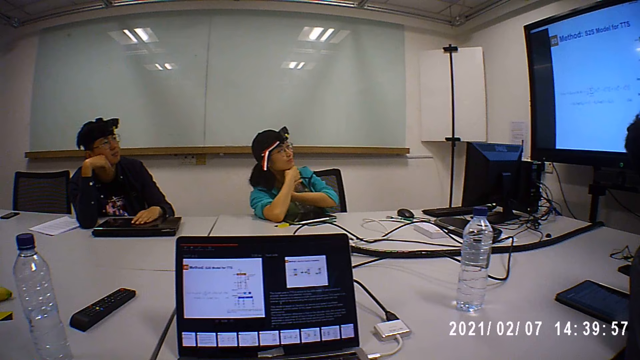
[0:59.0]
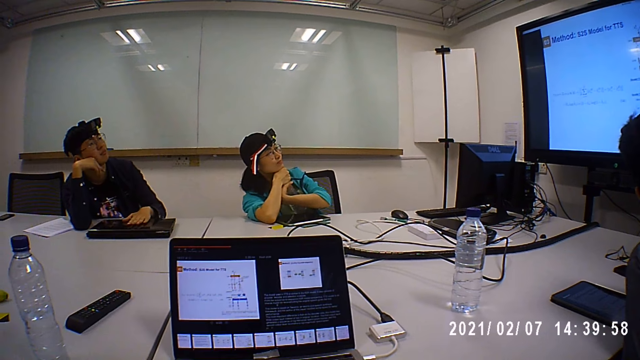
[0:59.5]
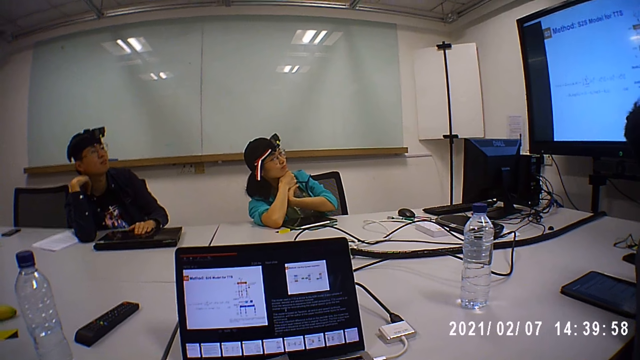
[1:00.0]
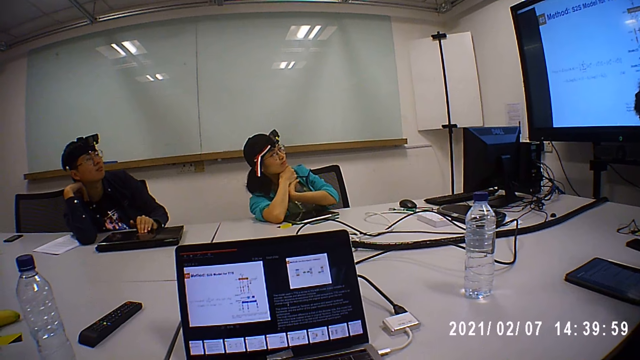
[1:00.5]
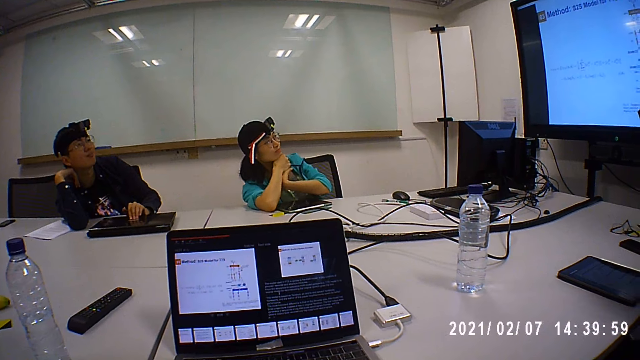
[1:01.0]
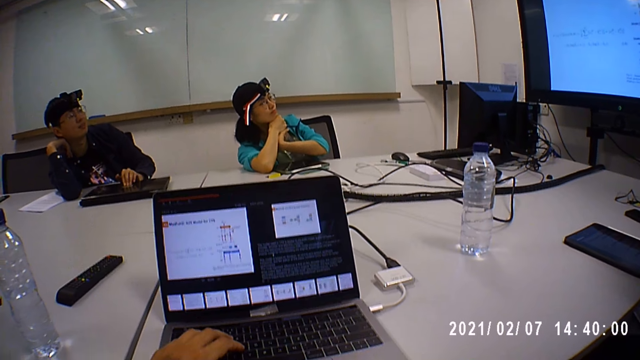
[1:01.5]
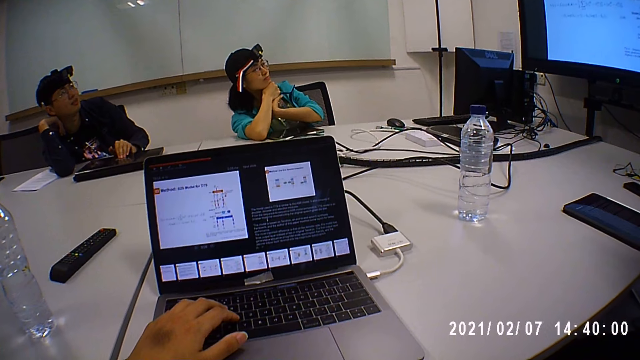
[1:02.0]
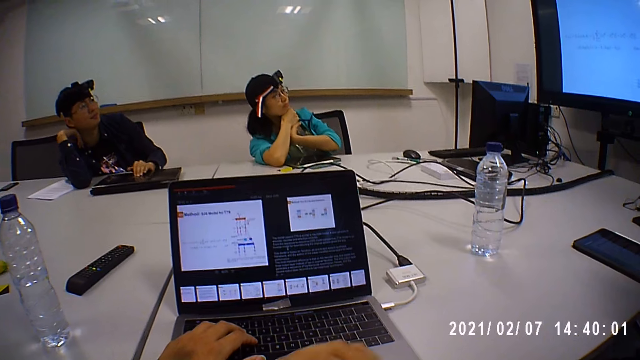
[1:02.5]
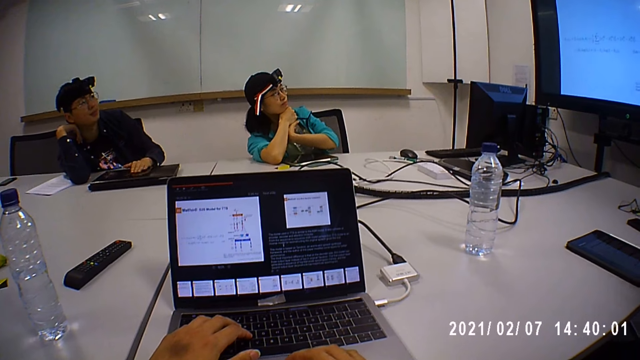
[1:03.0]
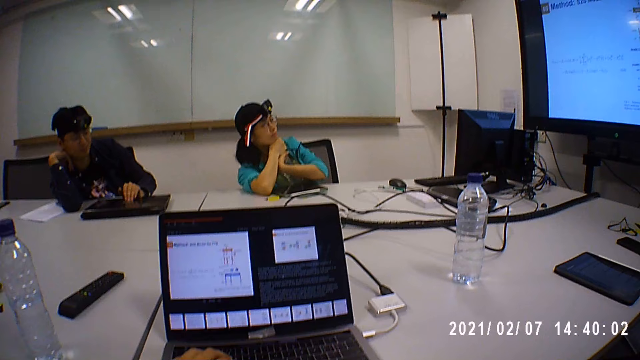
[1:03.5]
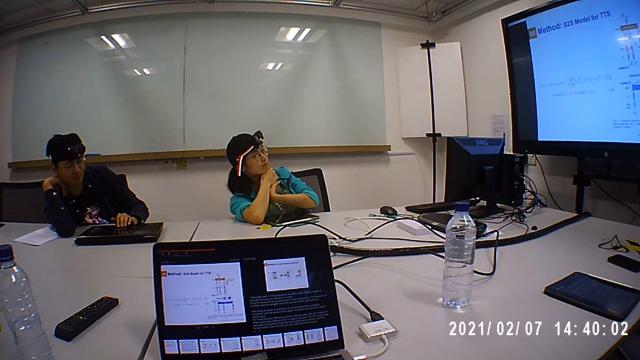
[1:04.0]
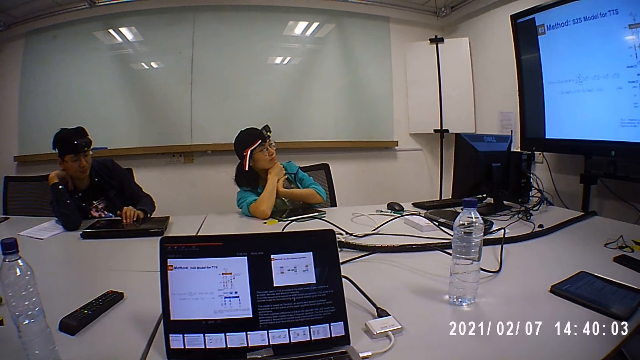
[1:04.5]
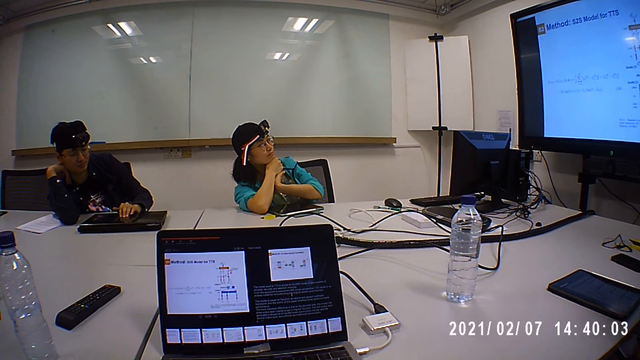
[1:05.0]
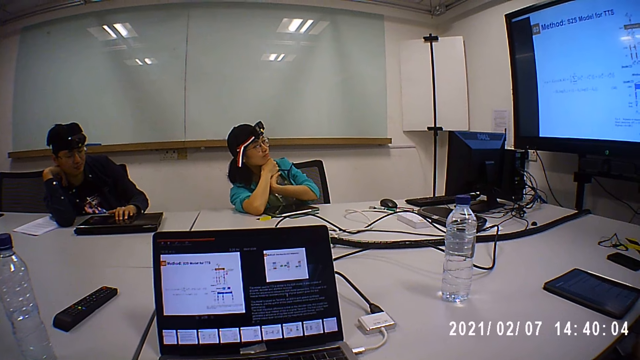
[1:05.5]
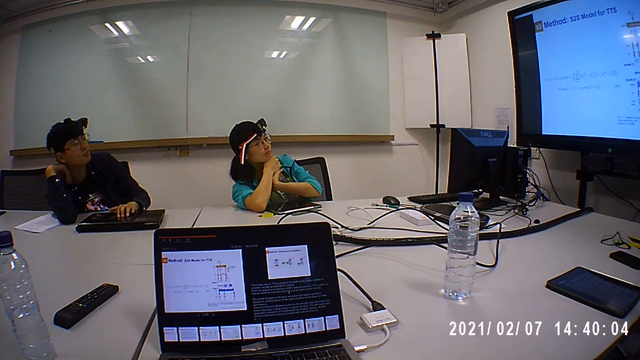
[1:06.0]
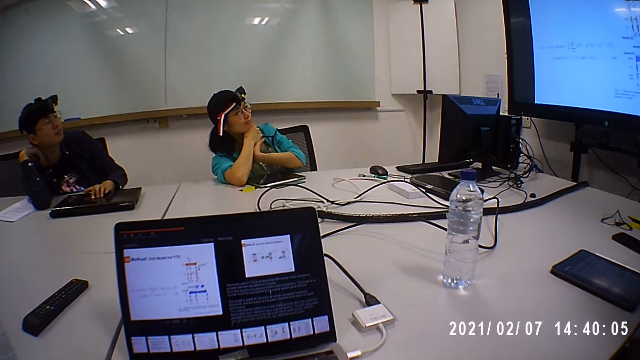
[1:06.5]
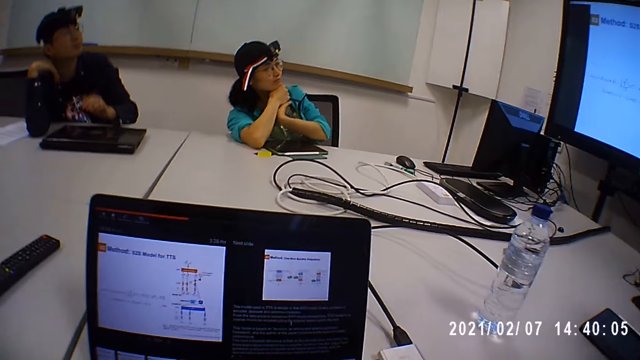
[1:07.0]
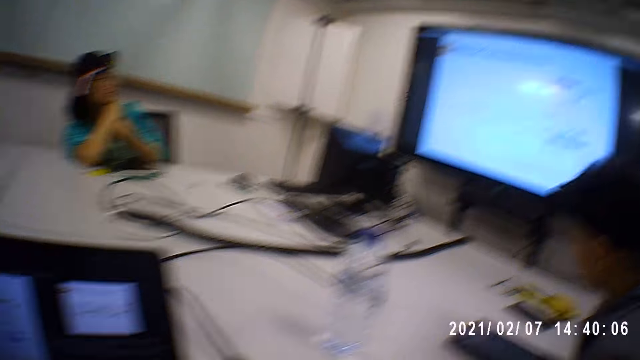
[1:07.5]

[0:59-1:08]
The camera wearer puts his hands on the laptop.

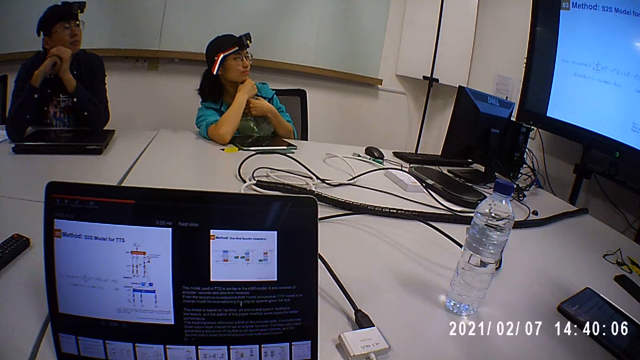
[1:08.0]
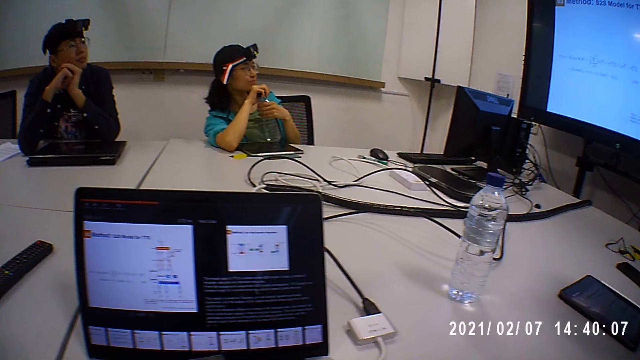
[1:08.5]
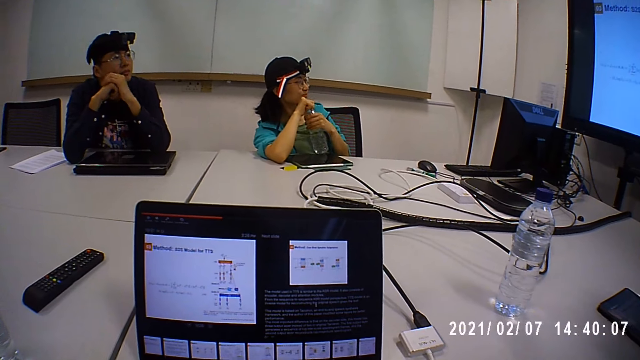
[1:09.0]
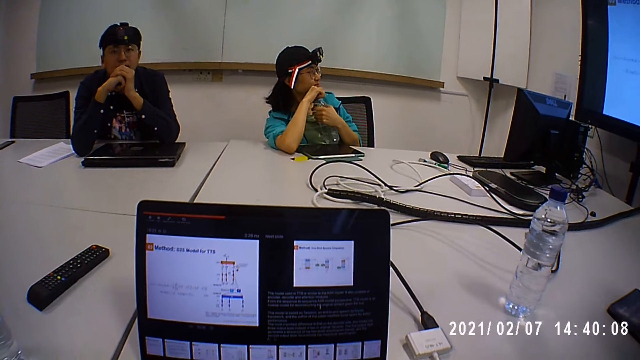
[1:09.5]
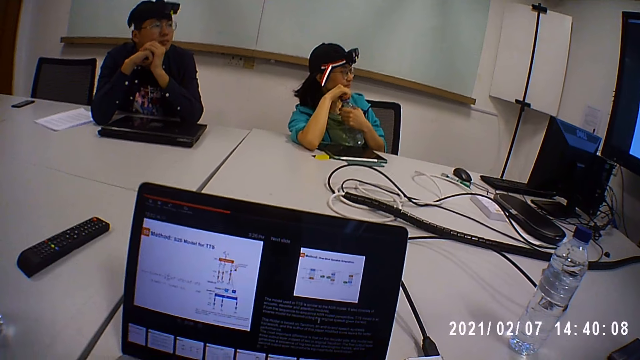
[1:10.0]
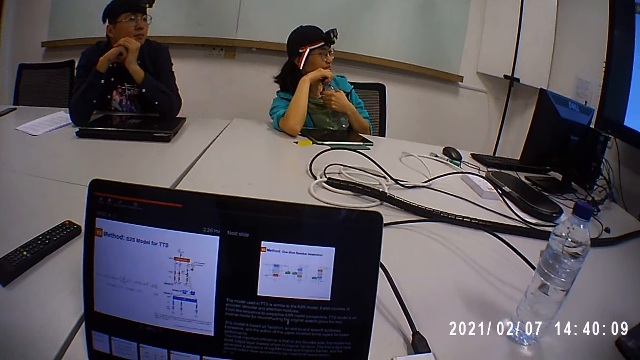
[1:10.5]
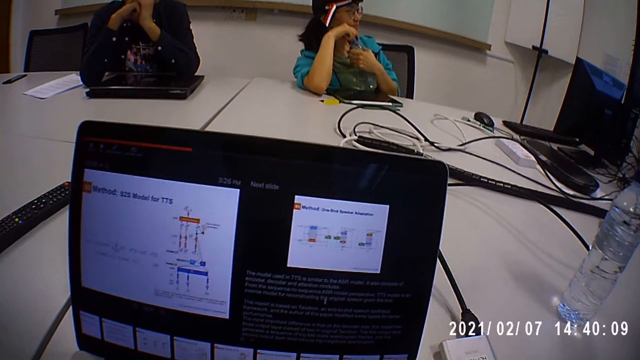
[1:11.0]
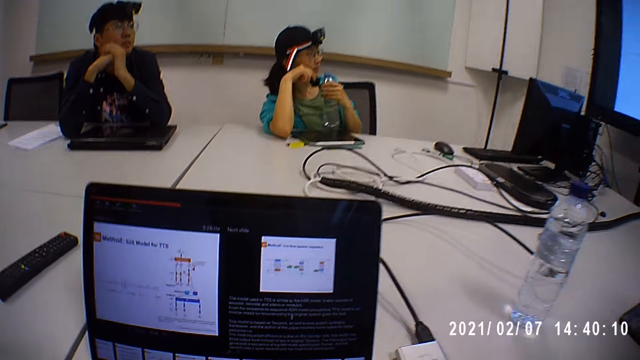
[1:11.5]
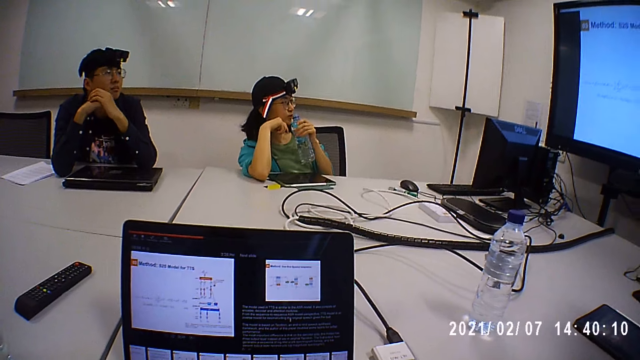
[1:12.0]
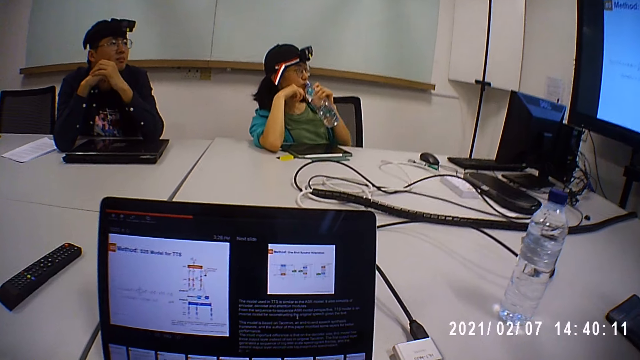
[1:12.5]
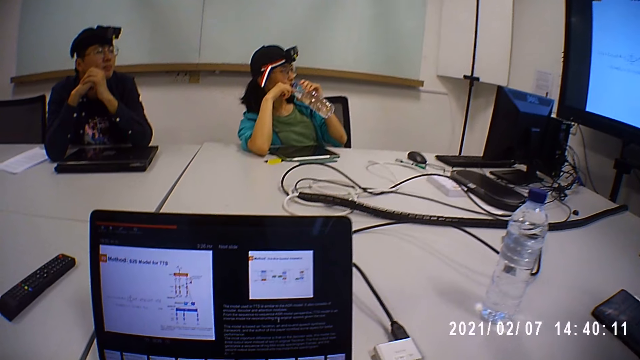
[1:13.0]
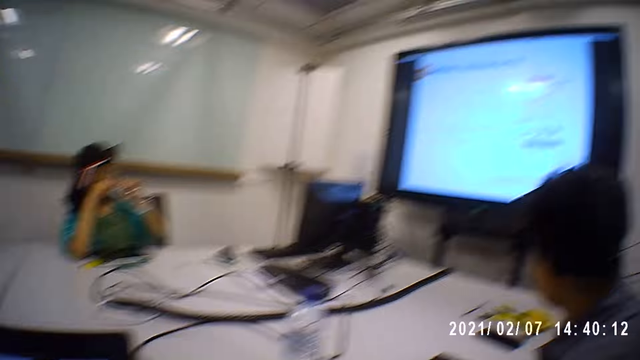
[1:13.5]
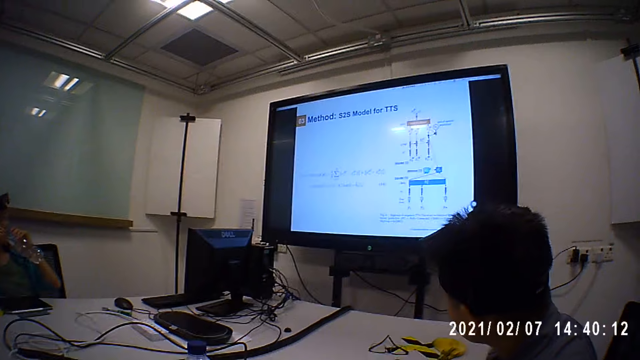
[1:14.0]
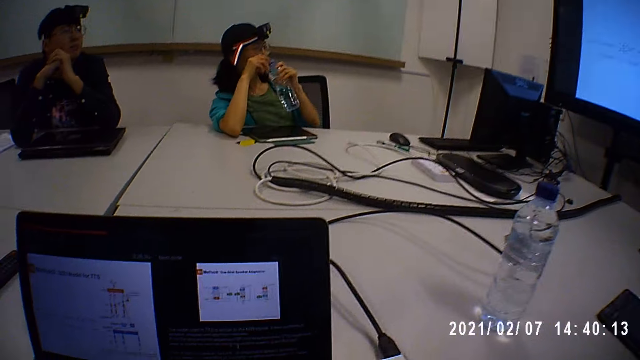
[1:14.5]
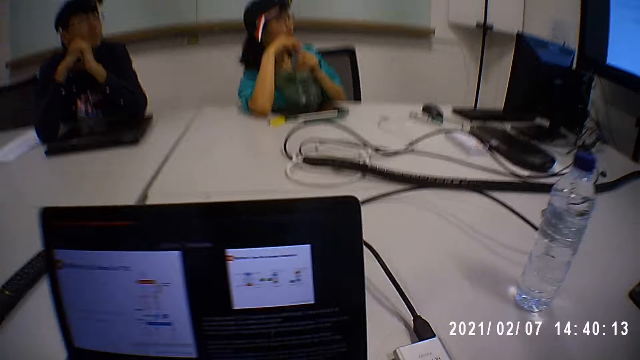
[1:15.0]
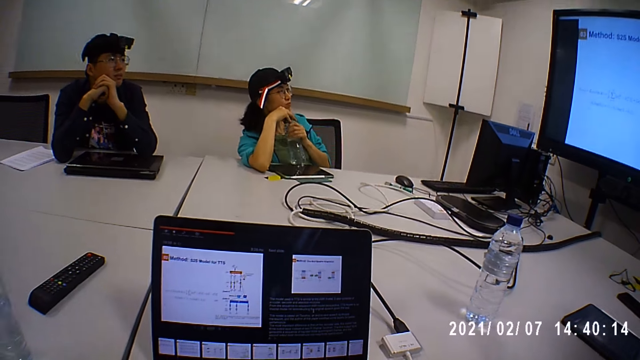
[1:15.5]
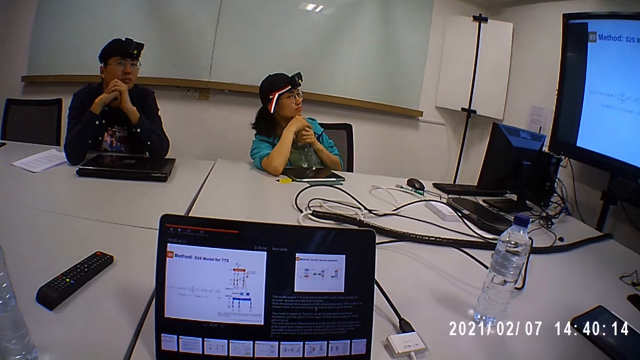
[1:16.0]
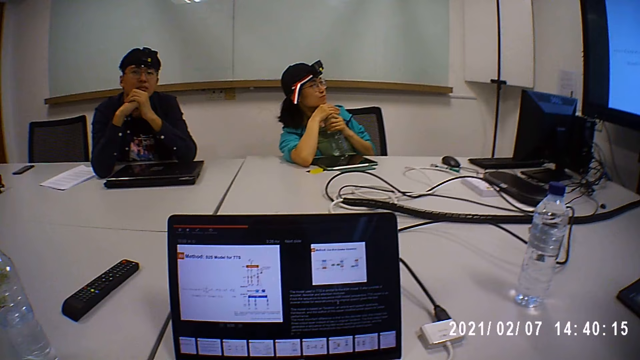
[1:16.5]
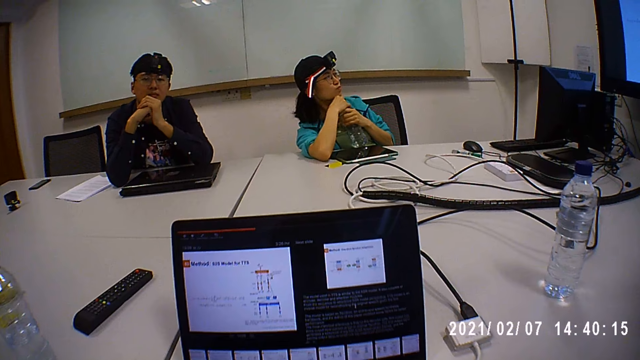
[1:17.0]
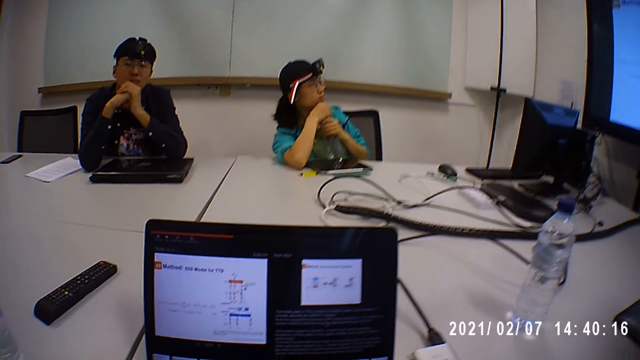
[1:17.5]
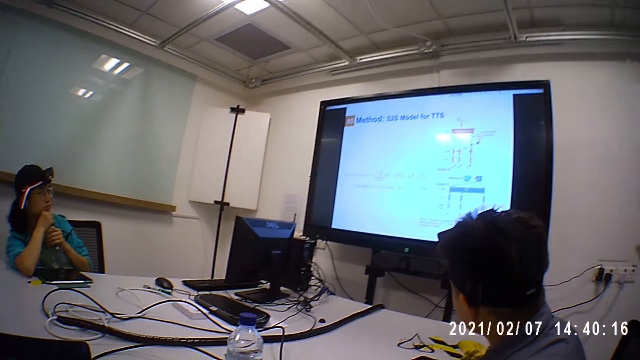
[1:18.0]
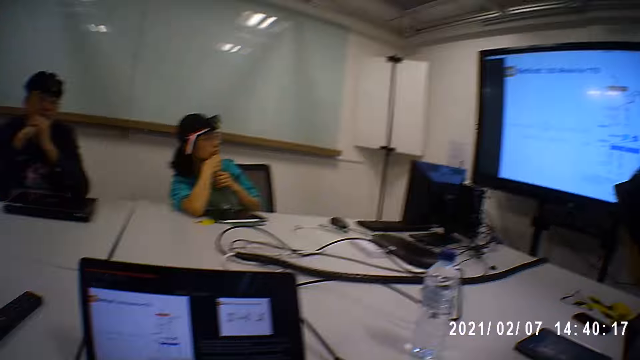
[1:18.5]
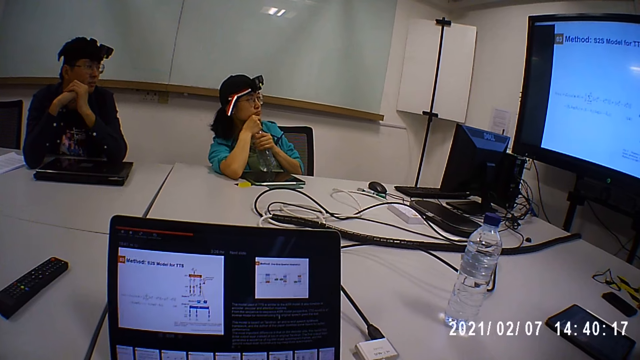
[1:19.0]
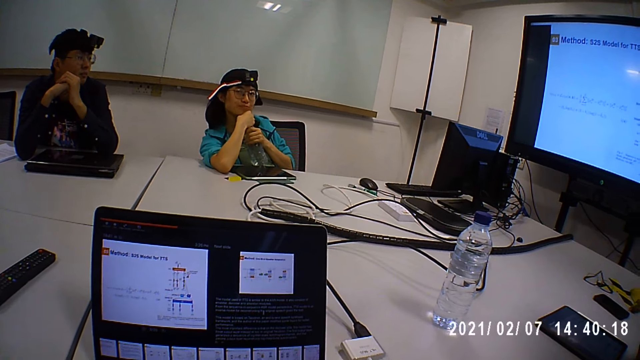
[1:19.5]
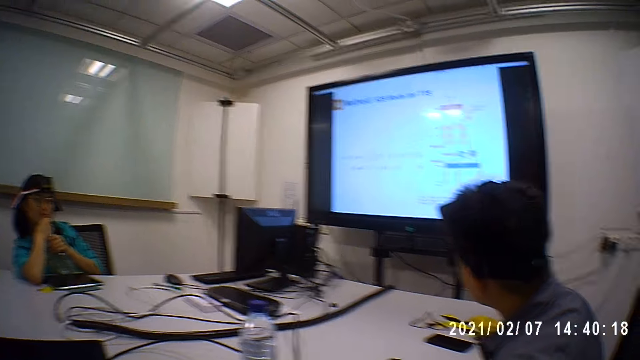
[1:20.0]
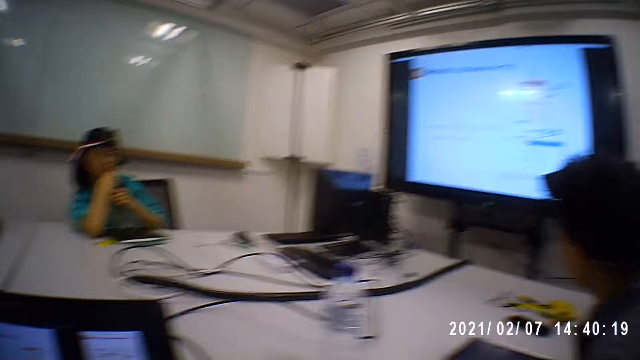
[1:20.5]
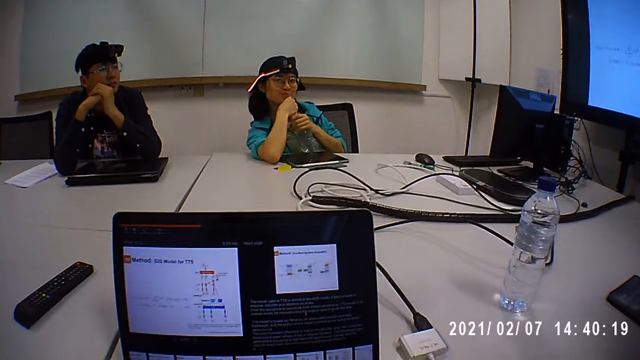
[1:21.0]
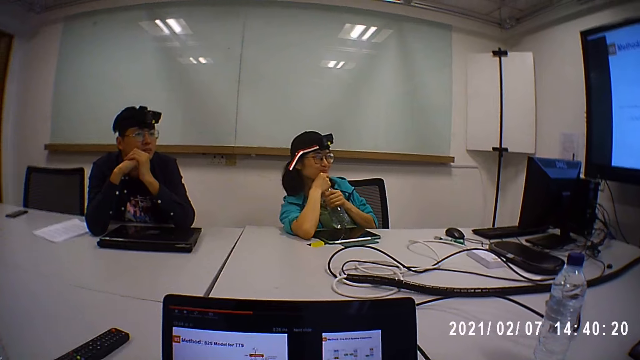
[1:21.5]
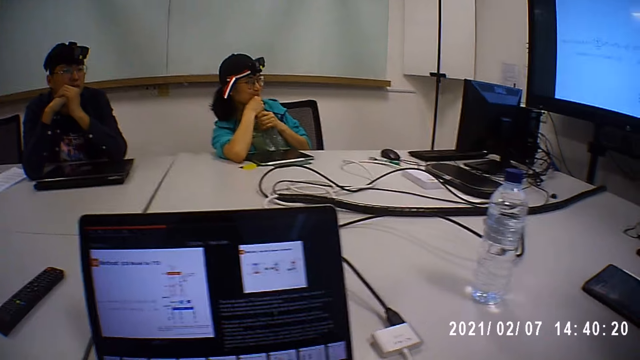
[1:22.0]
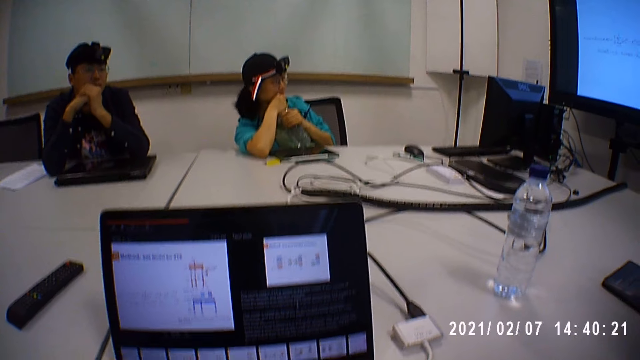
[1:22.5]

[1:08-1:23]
A lady opens the cap on the bottle. The lady drinks from the water bottle. The lady twists a cap on the water bottle. The lady closes the water bottle.
